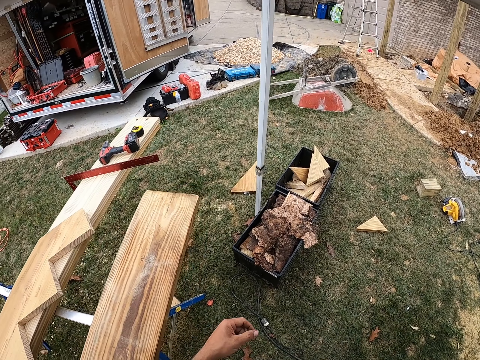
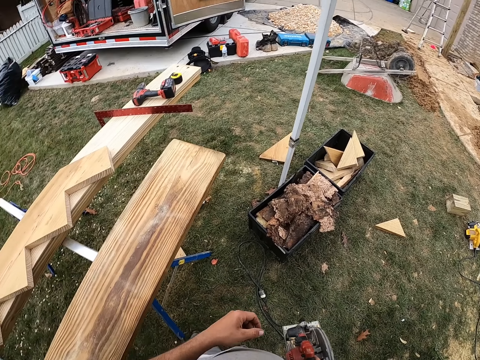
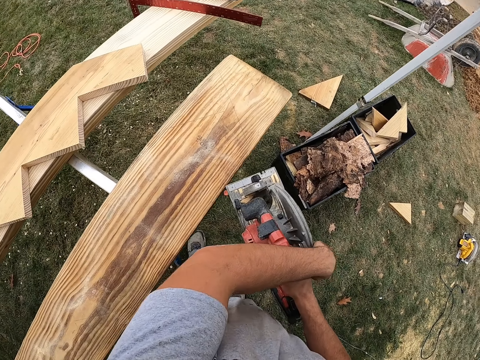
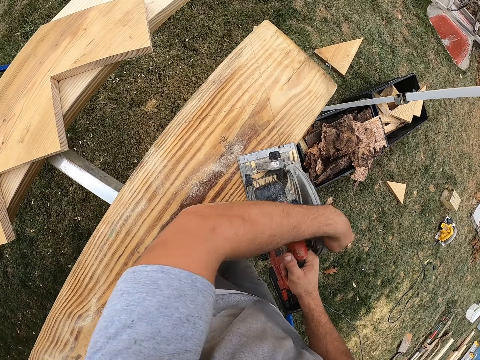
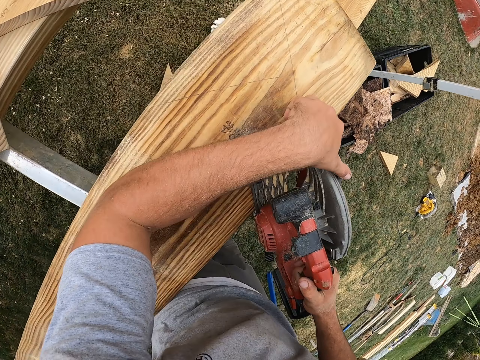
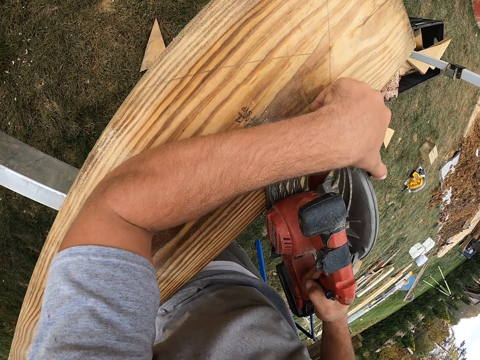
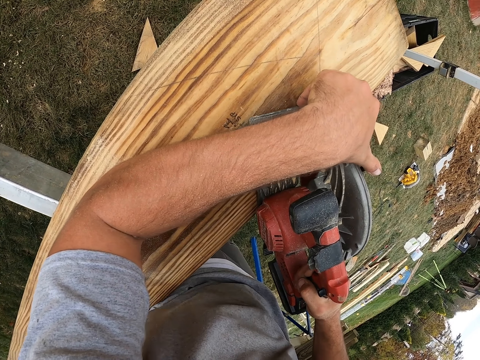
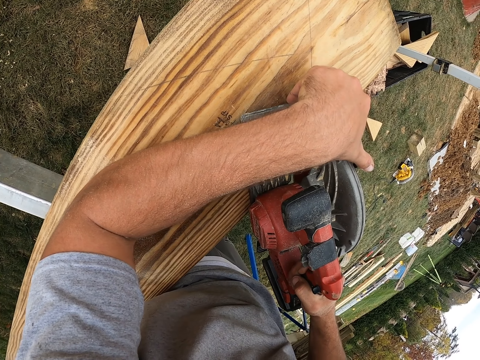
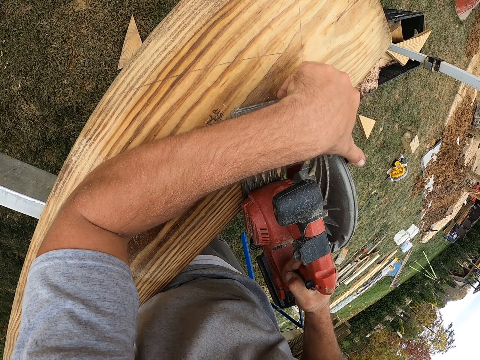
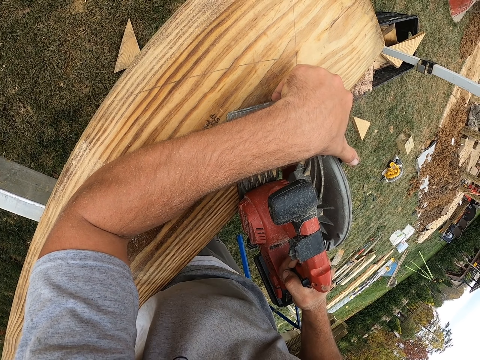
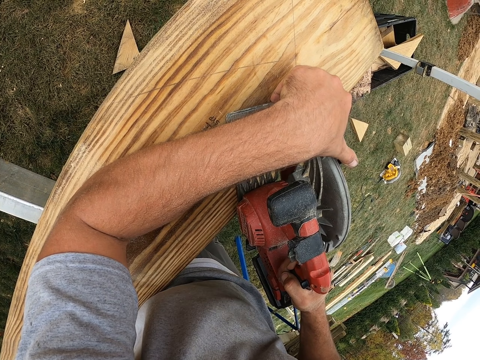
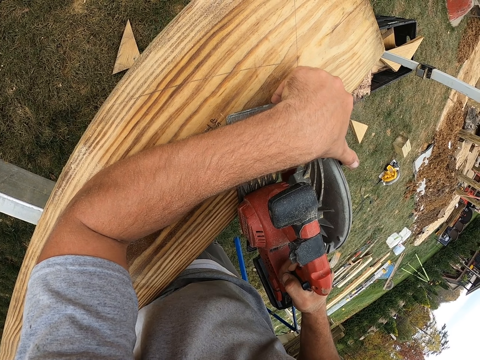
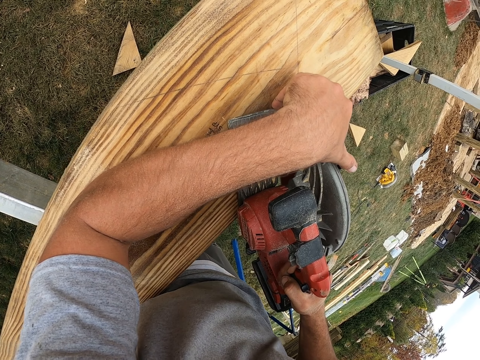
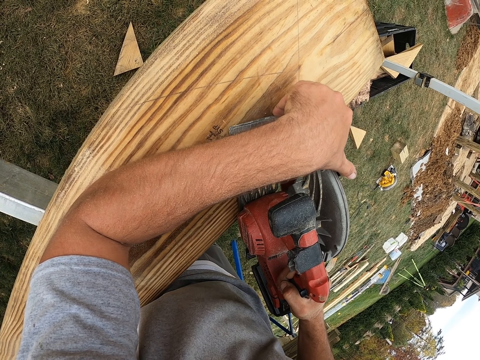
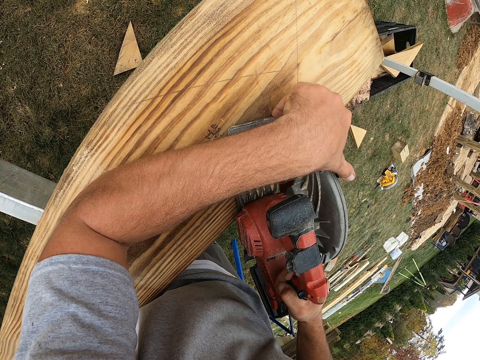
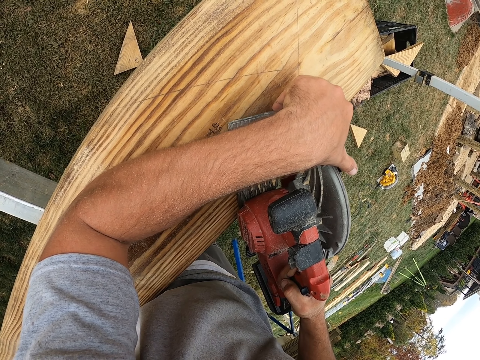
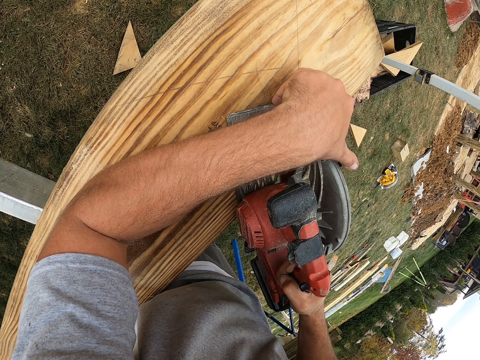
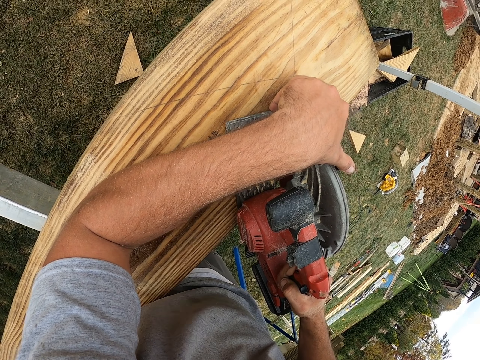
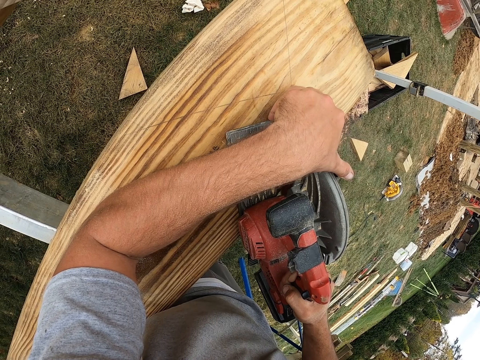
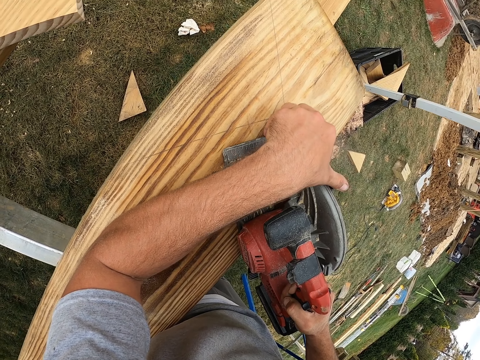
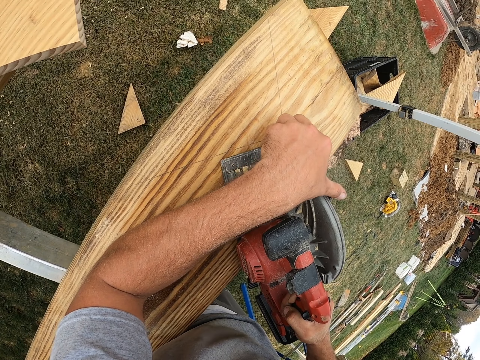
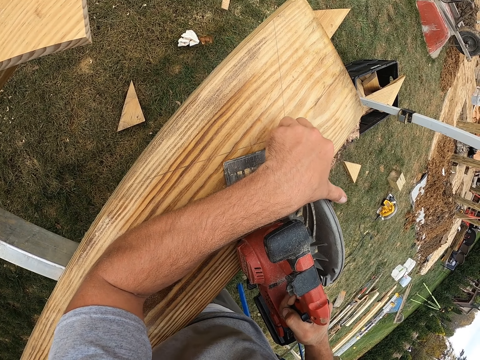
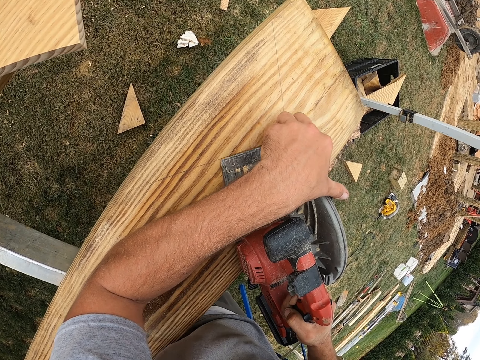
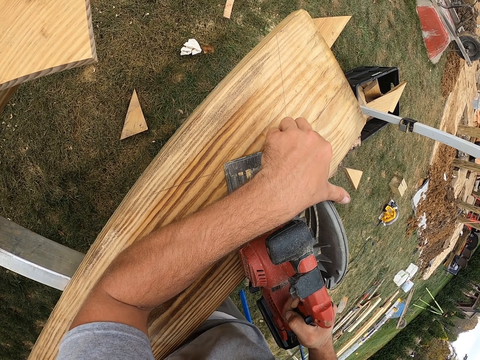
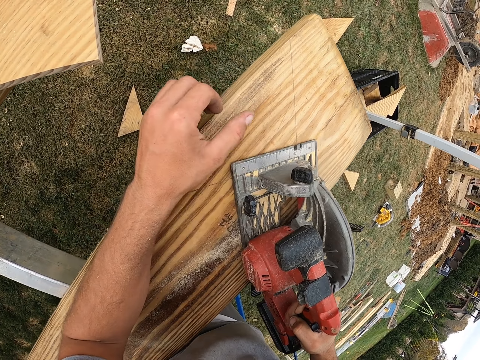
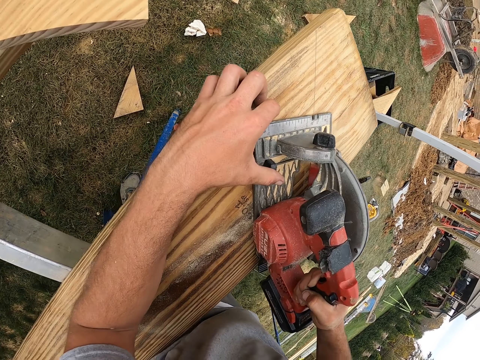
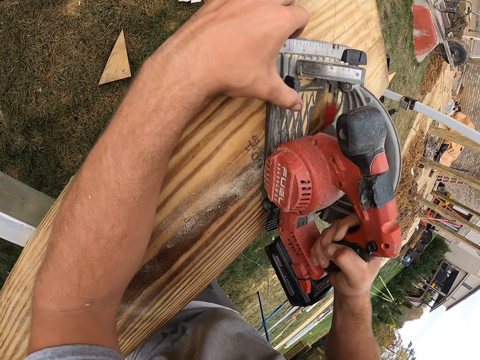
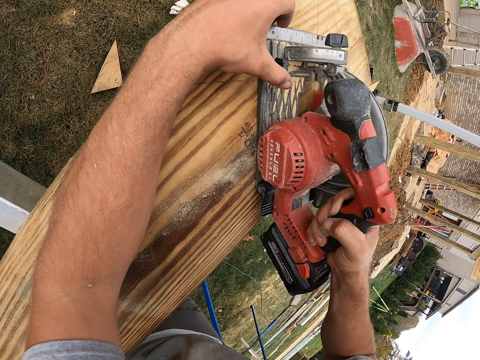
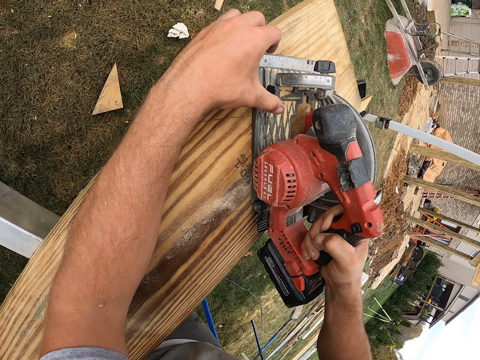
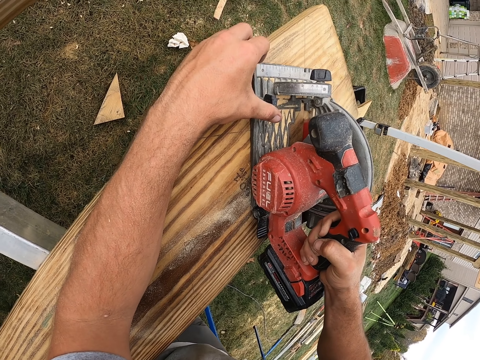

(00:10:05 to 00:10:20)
The camera wearer starts a circular saw. They use the electric hand circular saw to cut designs on a timber.

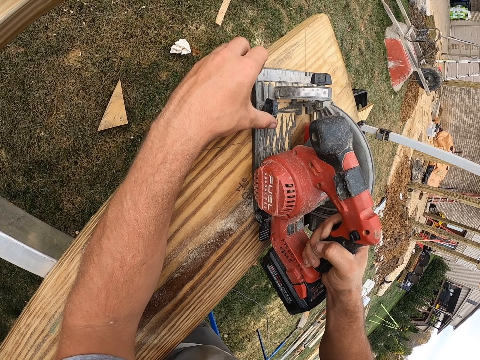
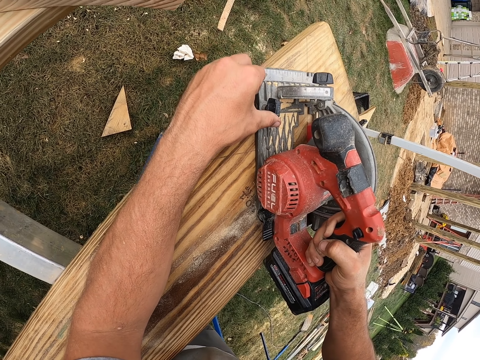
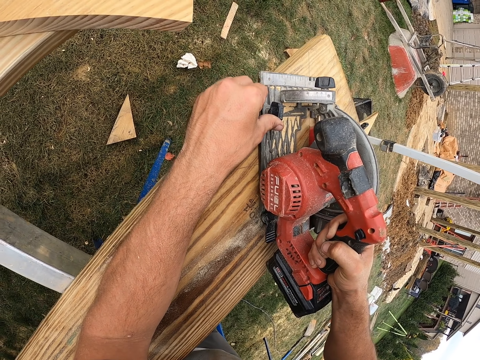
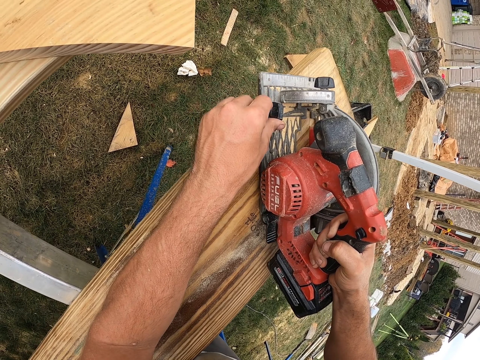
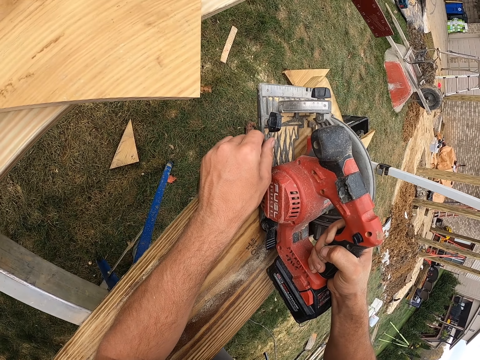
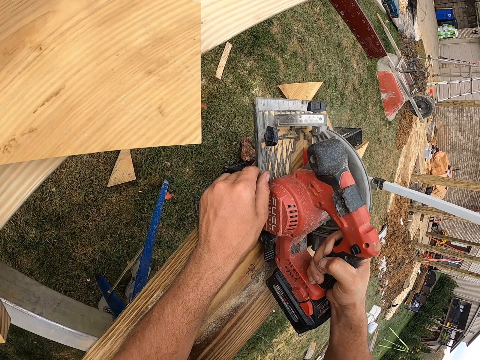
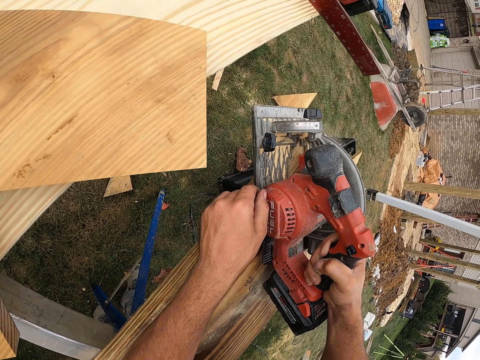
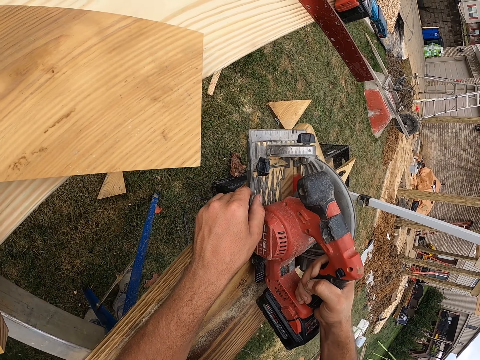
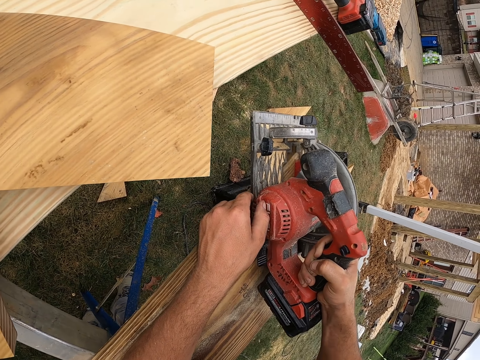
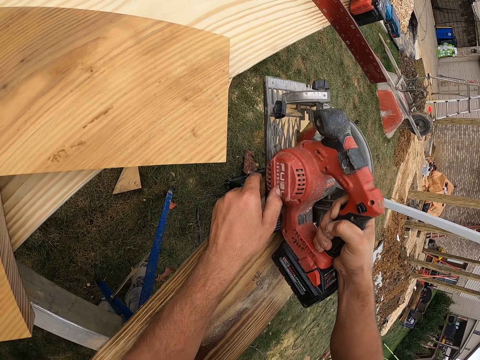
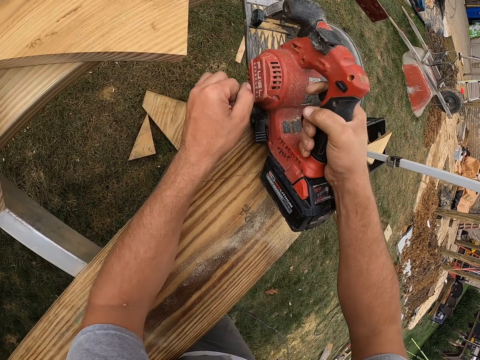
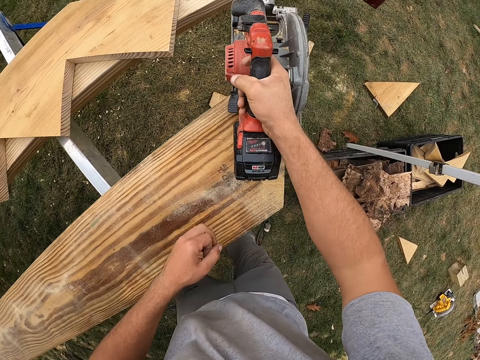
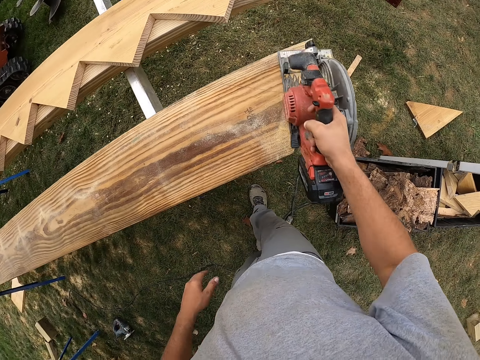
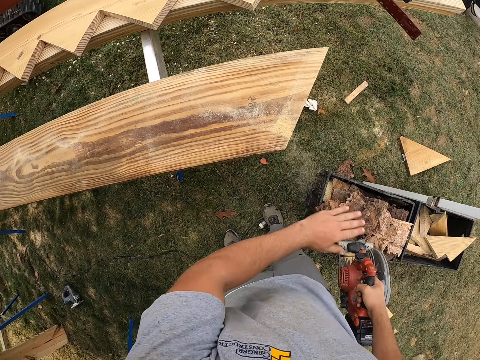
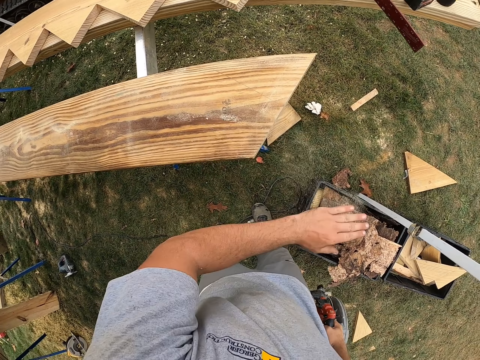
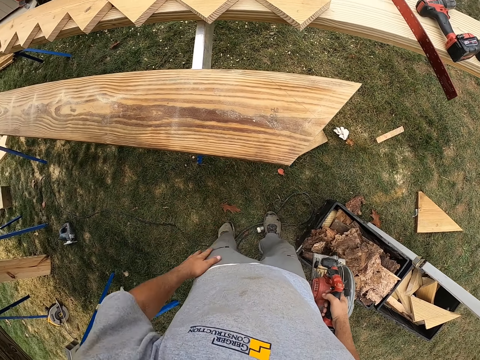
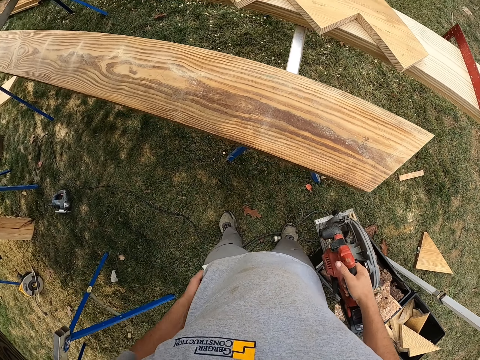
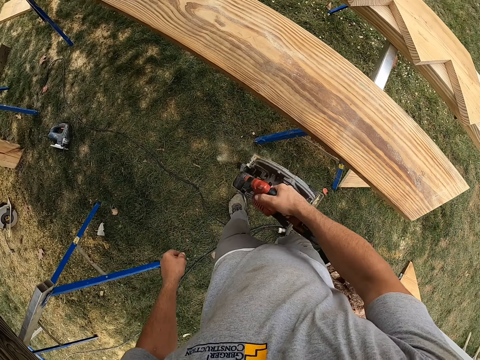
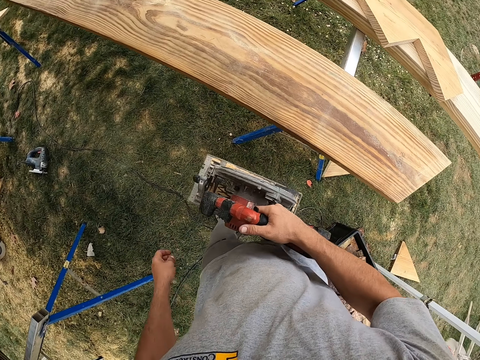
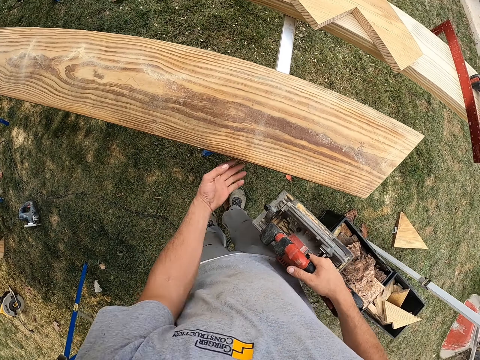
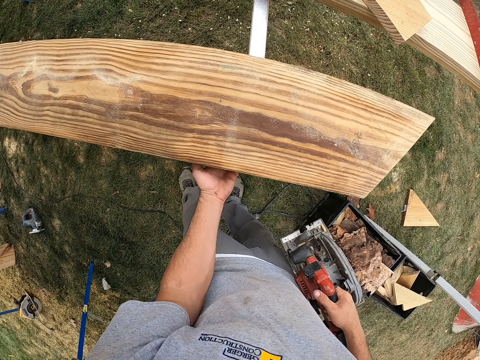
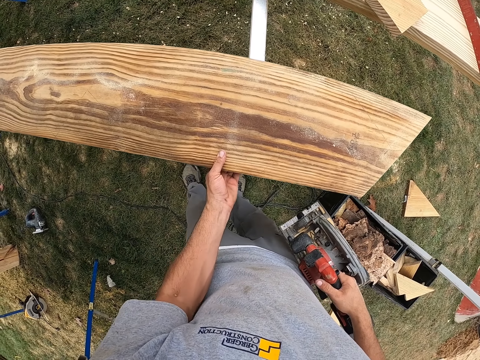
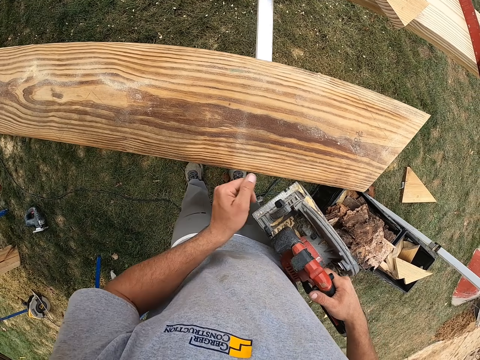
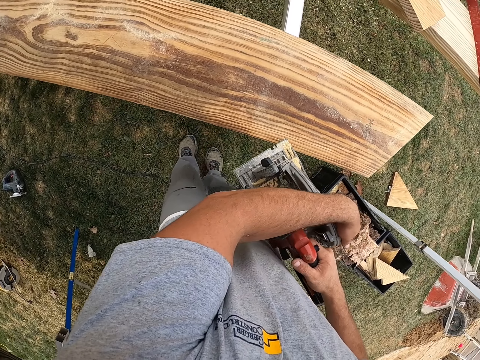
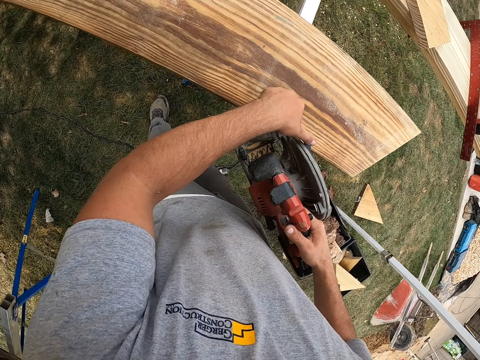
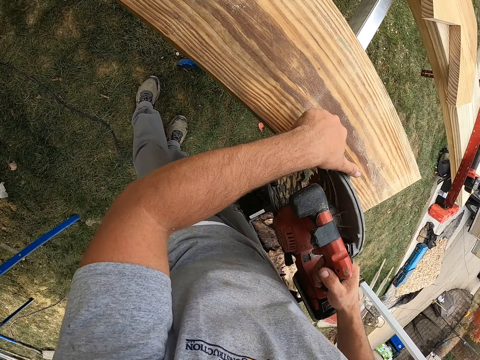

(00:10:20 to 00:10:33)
The camera wearer wipes the sawdust with the left hand. They shake the circular saw. They move the wood with the left hand. They start the circular saw.
